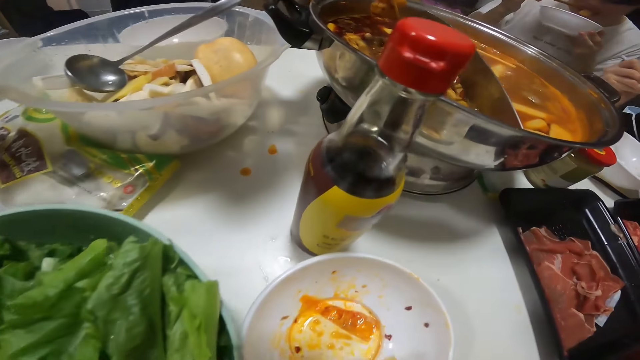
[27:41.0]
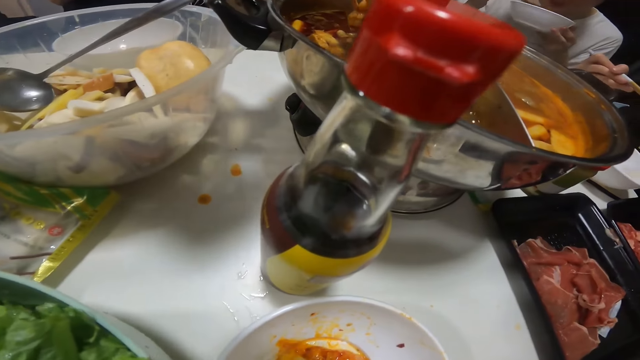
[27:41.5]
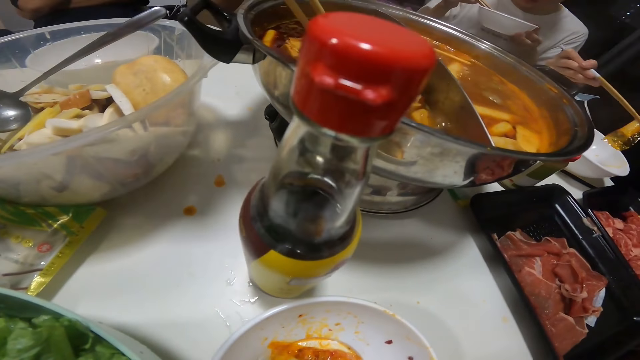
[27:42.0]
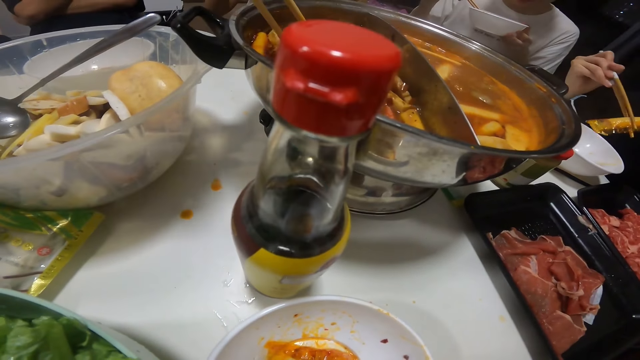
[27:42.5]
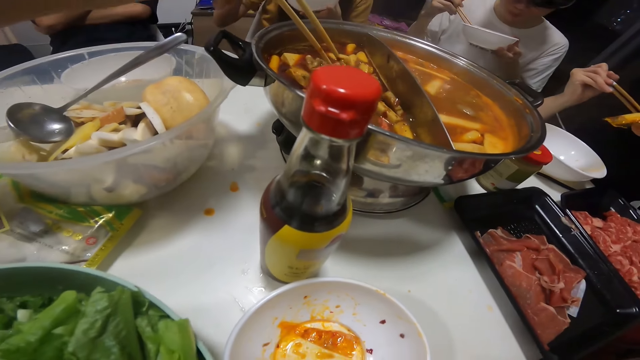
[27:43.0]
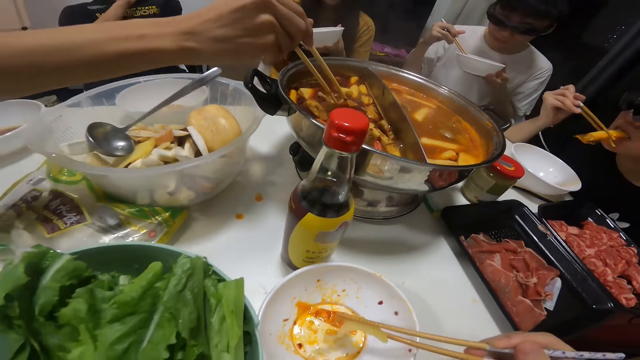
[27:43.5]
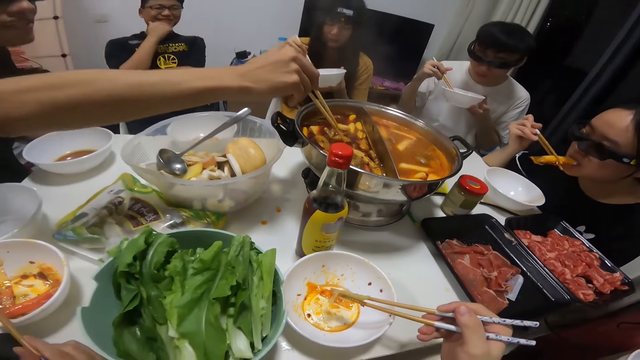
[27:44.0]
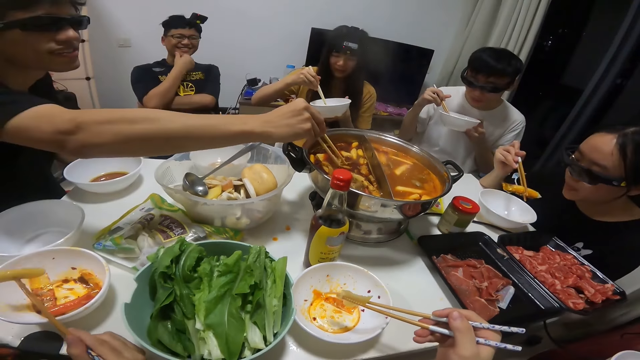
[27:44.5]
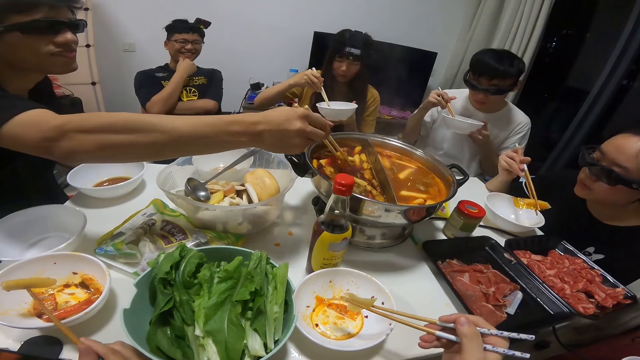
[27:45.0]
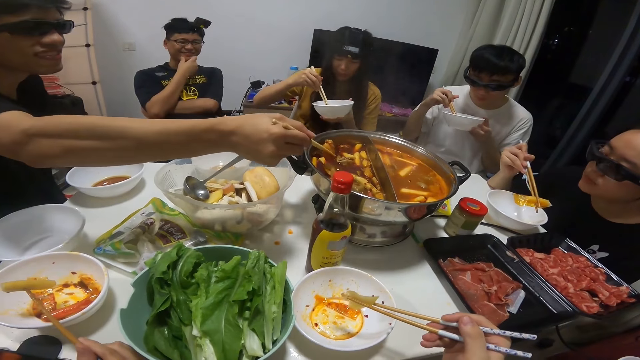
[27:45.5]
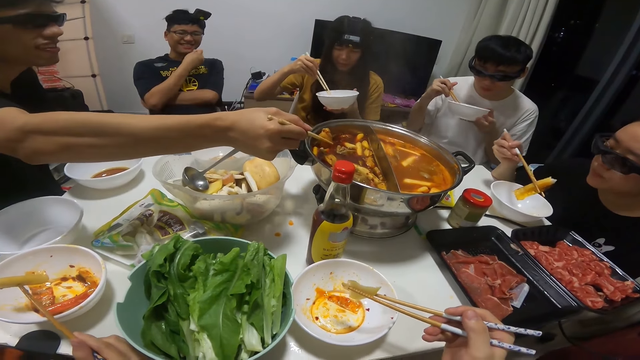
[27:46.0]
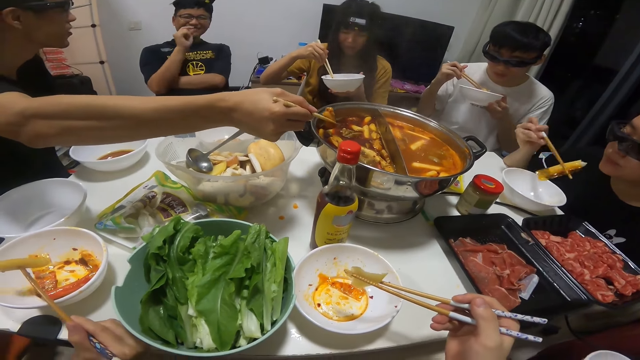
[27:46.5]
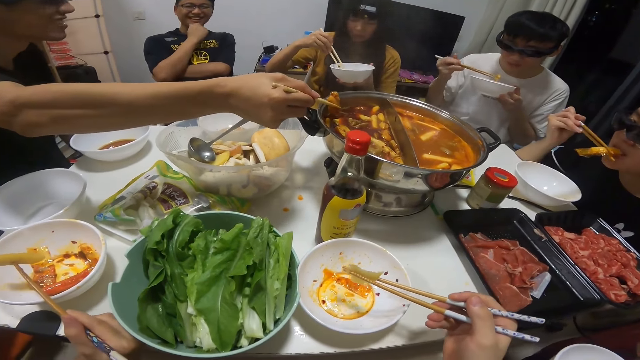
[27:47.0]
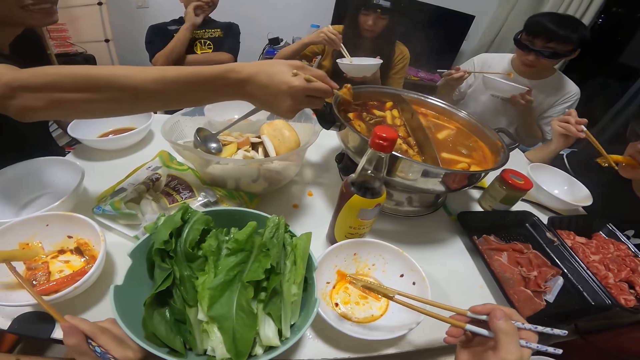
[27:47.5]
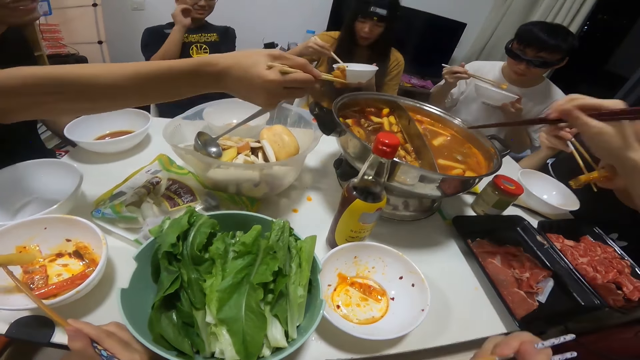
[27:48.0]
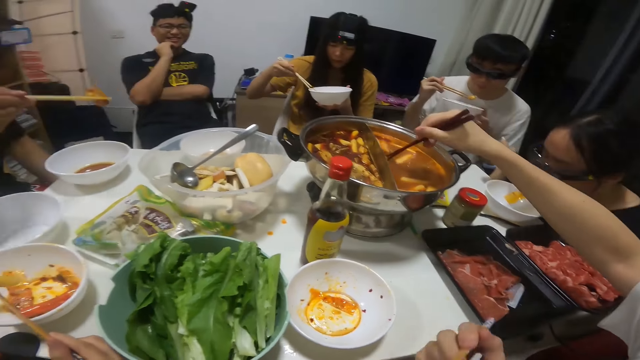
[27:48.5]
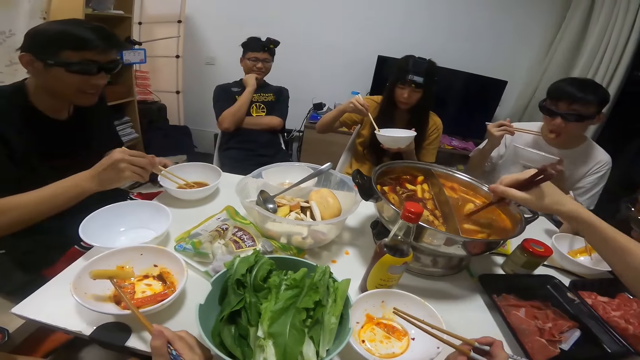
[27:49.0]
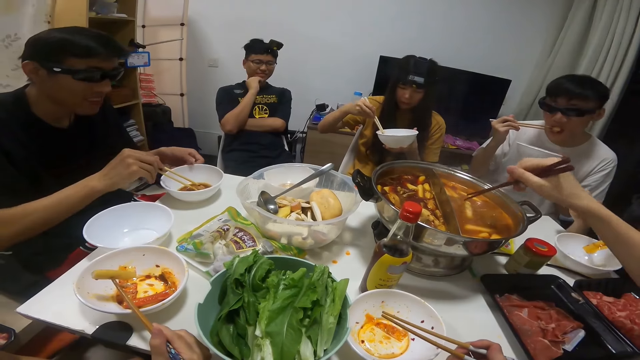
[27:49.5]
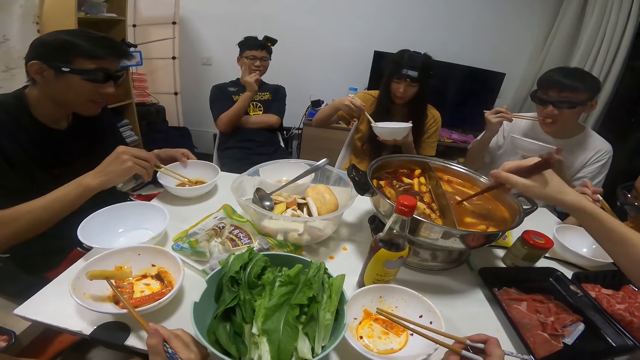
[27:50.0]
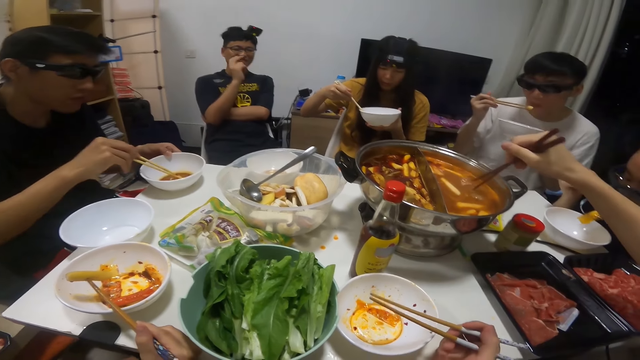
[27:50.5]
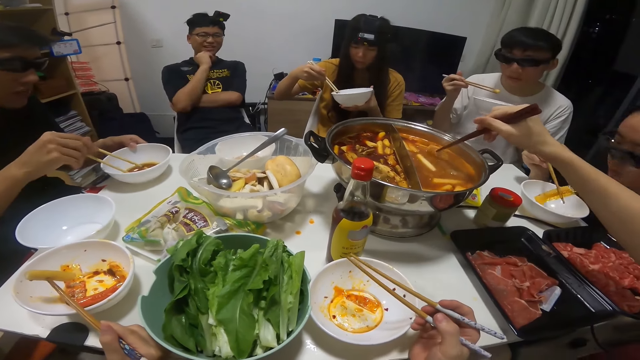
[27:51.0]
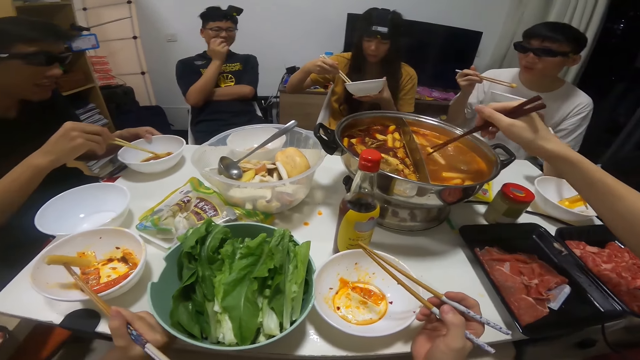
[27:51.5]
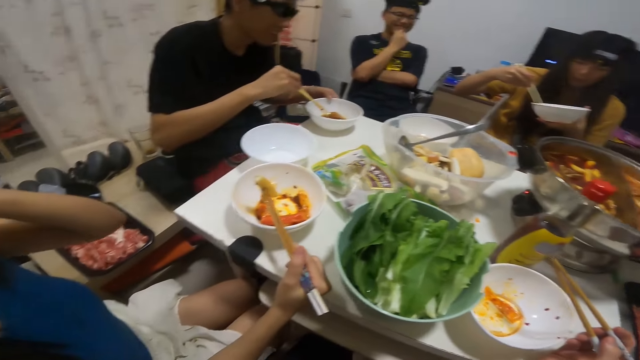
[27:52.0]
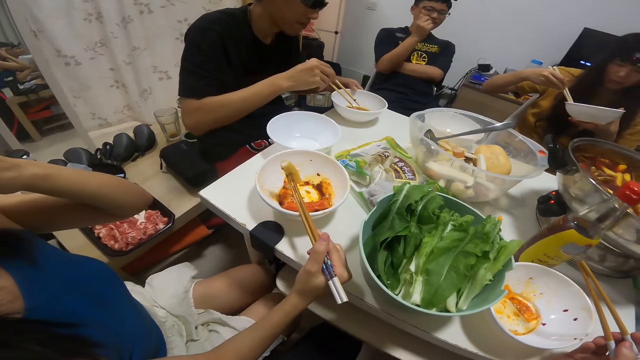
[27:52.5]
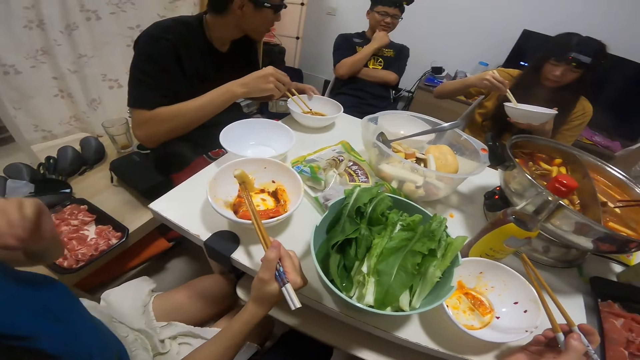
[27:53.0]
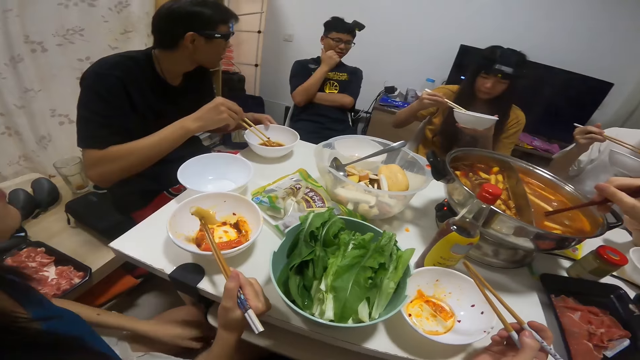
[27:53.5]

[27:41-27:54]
The camera wearer eats out of the biscuit in her plate on the table with the pair of chopsticks in her right hand. A woman eats the remaining pepper in her plate on the table with the pair of chopsticks in her right hand. The camera wearer holds the remaining biscuit in her plate on the table with the pair of chopsticks in her right hand. A man picks a piece of meat from the big soup bowl on the table with the pair of chopsticks in his right hand. Another man searches through the big soup bowl on the table with a pair of chopsticks in his right hand. The first man drops the piece of meat in his plate on the table with the pair of chopsticks in his right hand. A third man eats out of the biscuit in his plate with the pair of chopsticks in his right hand.

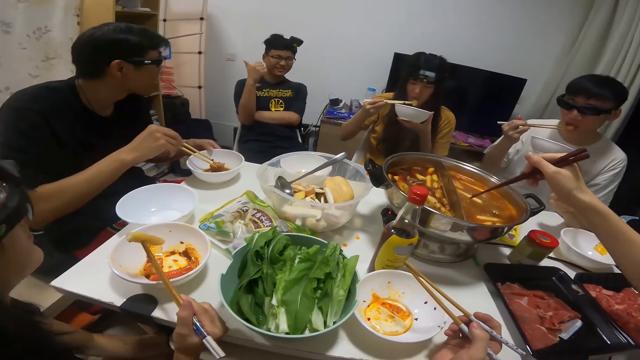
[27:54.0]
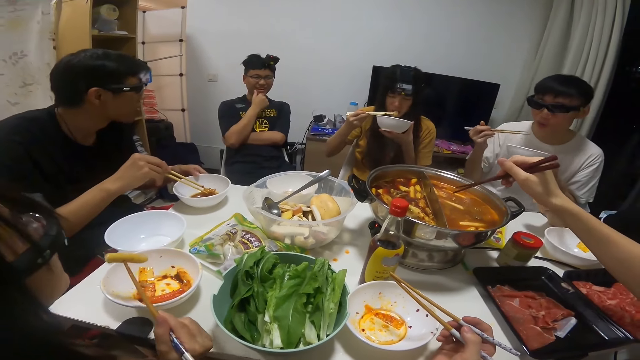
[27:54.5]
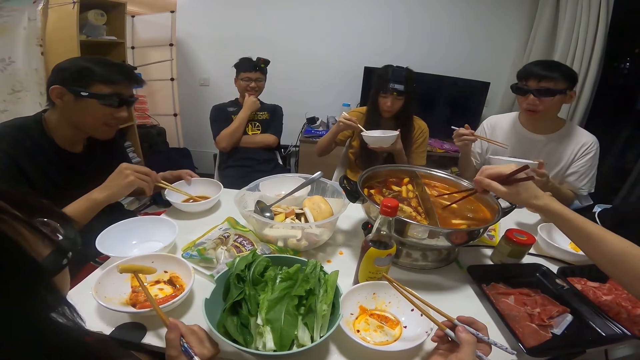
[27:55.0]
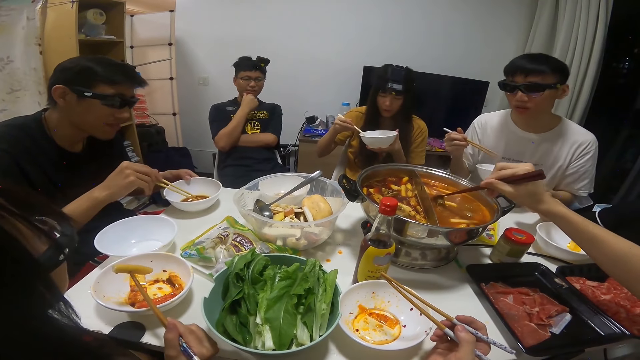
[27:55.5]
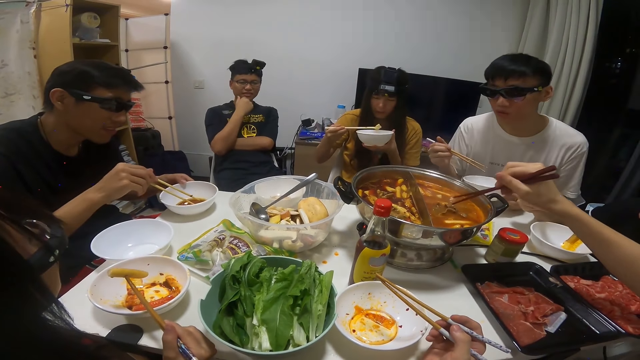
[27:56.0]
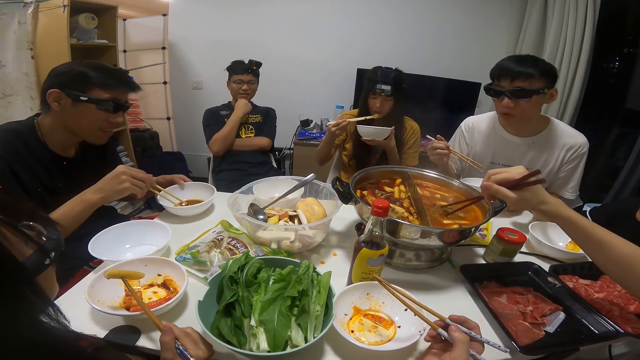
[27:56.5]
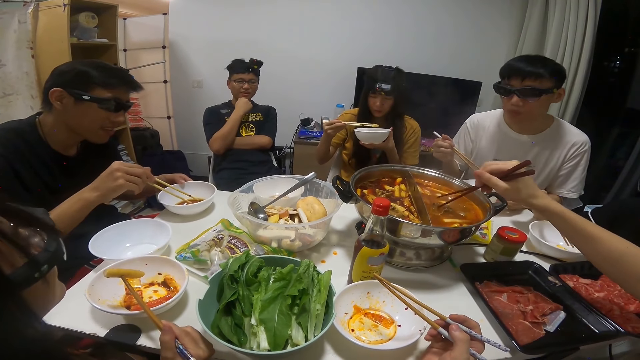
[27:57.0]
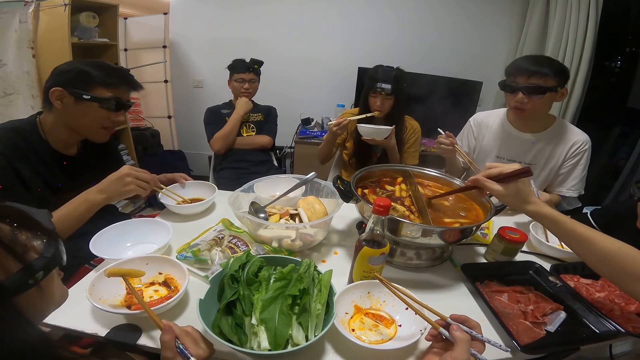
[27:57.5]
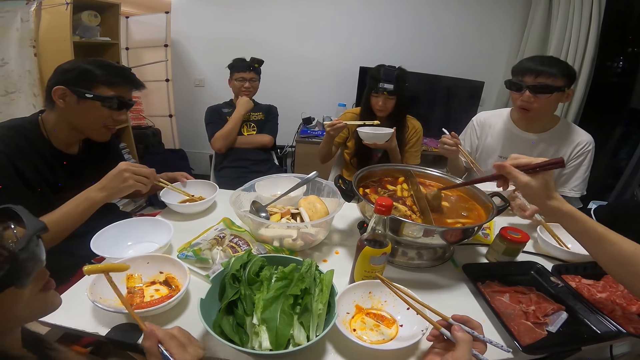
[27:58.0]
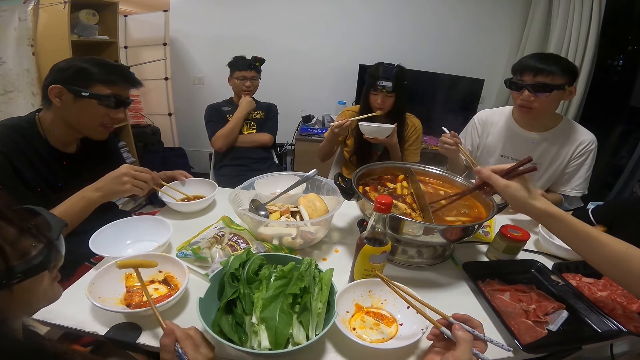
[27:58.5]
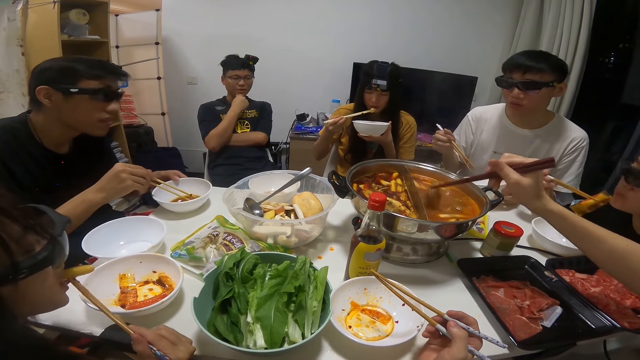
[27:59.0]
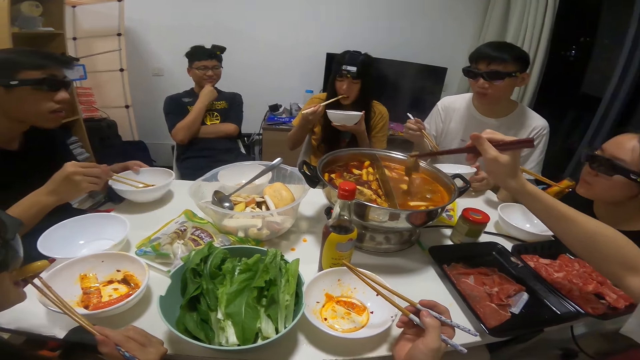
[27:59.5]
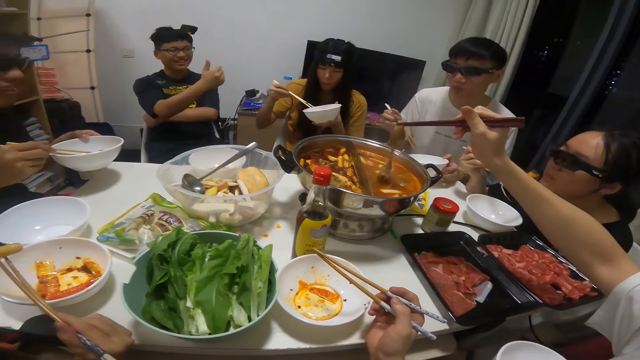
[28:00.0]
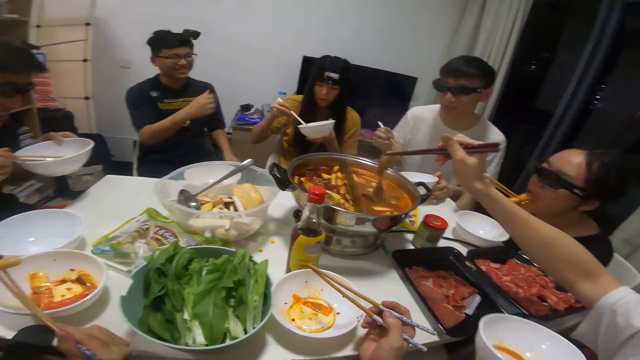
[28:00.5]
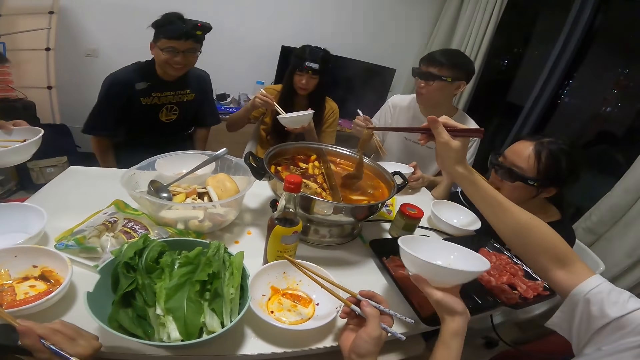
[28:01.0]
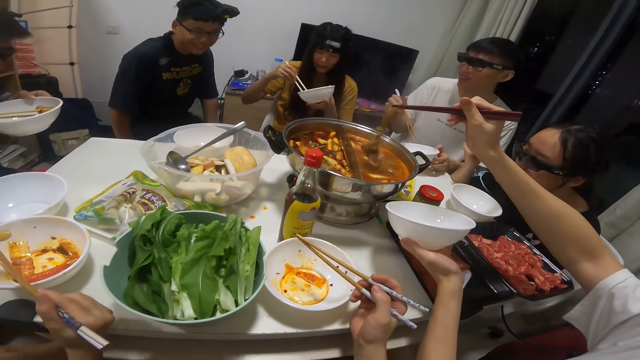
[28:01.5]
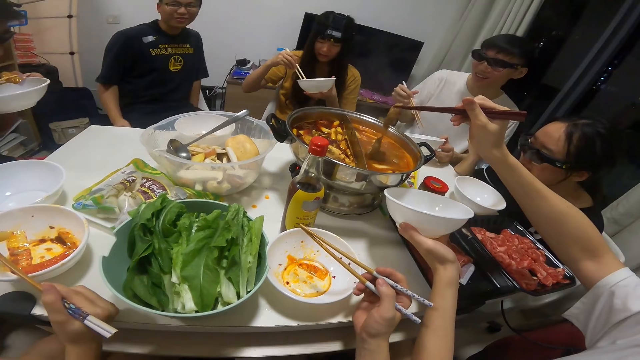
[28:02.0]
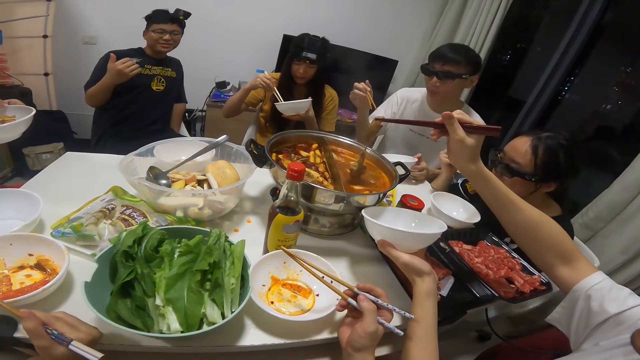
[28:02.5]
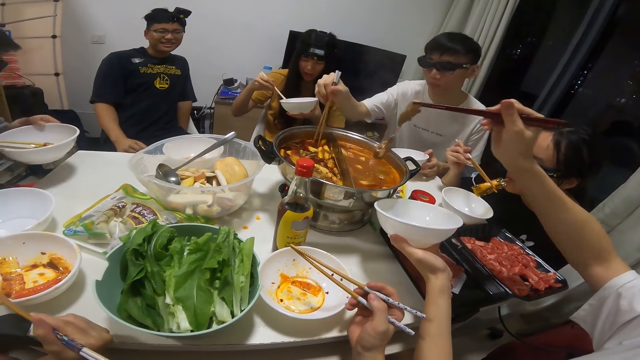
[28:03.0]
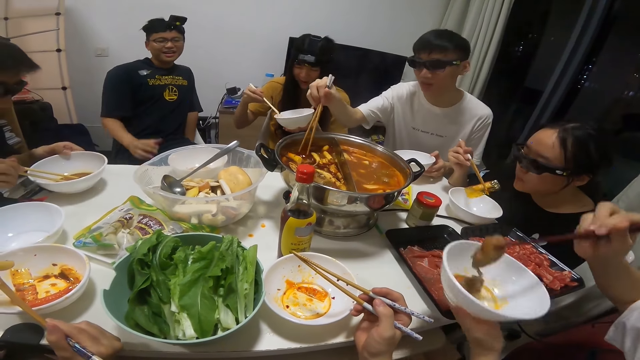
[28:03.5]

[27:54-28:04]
A man holds his pair of chopsticks in his right hand. Another man picks a piece of meat from the big soup bowl on the table with the pair of chopsticks in his right hand. The camera wearer talks to a man. A woman eats the biscuit in her plate on the table with the pair of chopsticks in her right hand. A third man raises his plate on the table to his face with his left hand. The second man holds a plate in his left hand. A fourth man touches his chair with both hands. The second man puts the piece of meat from the big soup bowl on the table in his plate with the pair of chopsticks in his right hand. The third man eats the piece of meat in his plate with the pair of chopsticks in his right hand. The first man searches through the big soup bowl on the table with the pair of chopsticks in his right hand.
